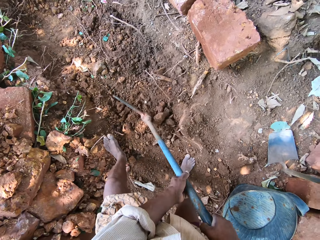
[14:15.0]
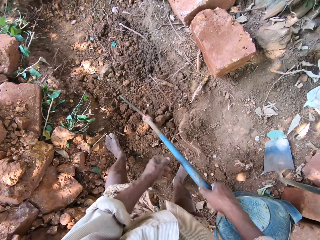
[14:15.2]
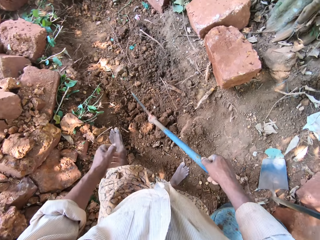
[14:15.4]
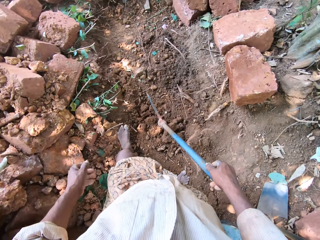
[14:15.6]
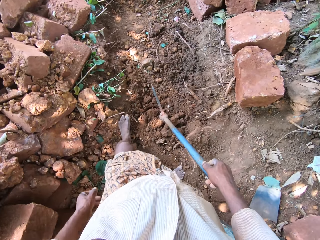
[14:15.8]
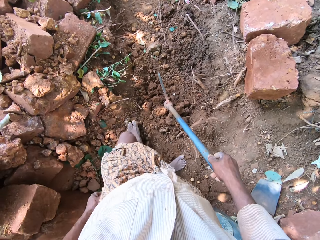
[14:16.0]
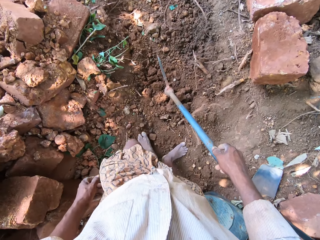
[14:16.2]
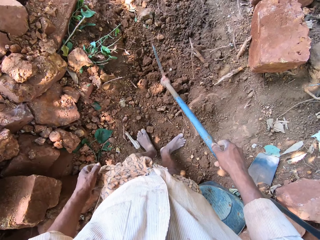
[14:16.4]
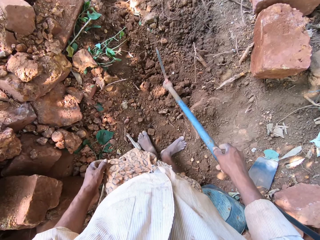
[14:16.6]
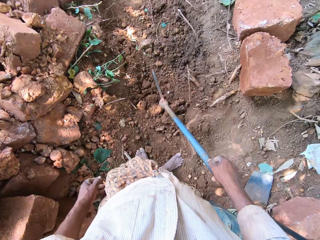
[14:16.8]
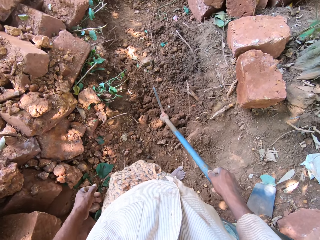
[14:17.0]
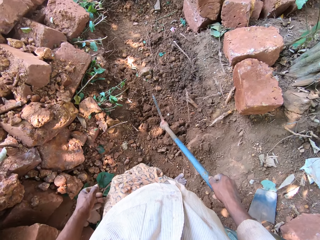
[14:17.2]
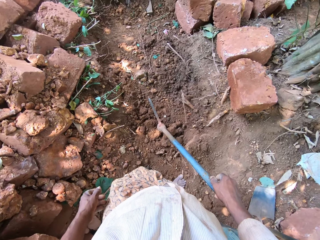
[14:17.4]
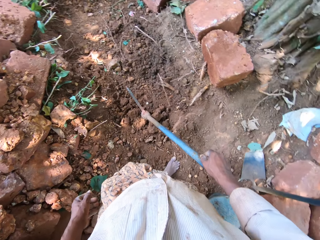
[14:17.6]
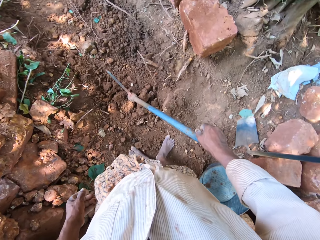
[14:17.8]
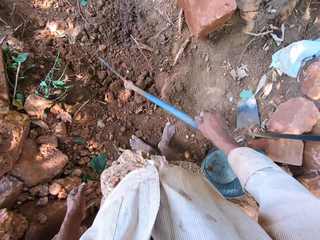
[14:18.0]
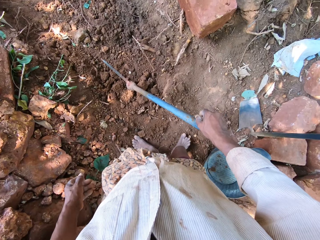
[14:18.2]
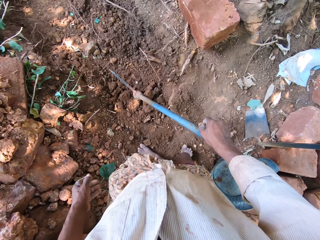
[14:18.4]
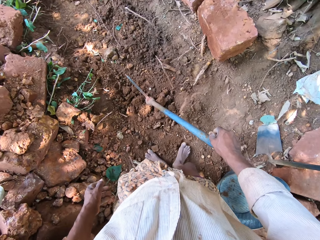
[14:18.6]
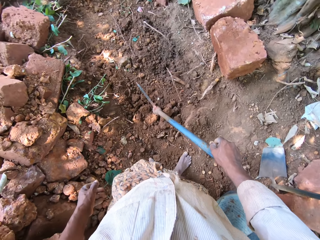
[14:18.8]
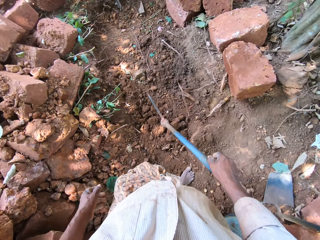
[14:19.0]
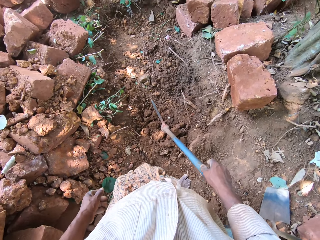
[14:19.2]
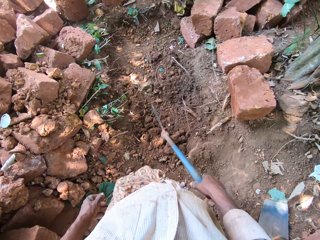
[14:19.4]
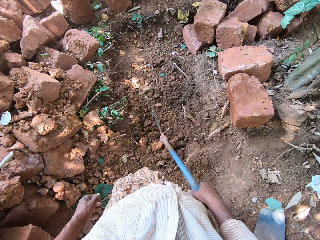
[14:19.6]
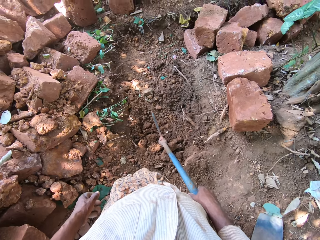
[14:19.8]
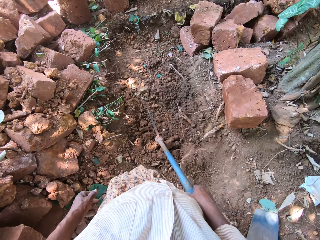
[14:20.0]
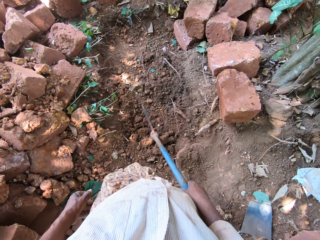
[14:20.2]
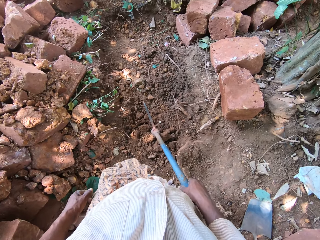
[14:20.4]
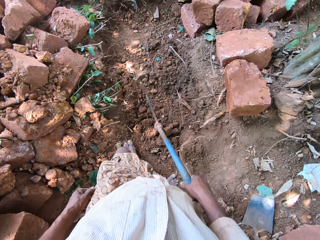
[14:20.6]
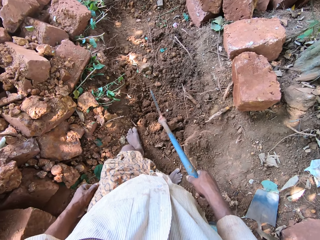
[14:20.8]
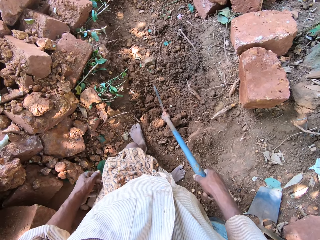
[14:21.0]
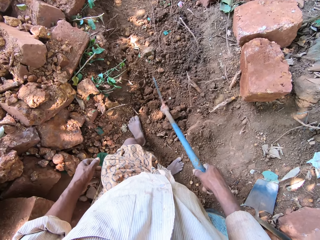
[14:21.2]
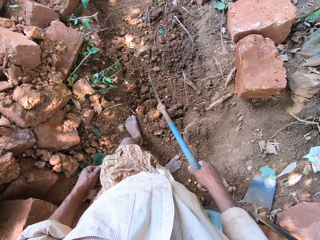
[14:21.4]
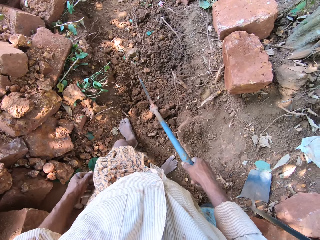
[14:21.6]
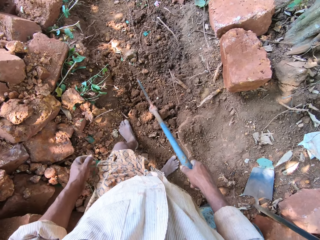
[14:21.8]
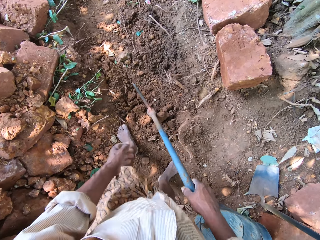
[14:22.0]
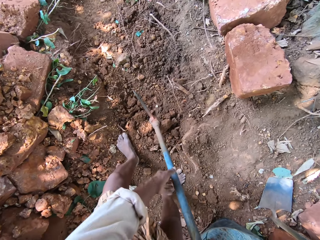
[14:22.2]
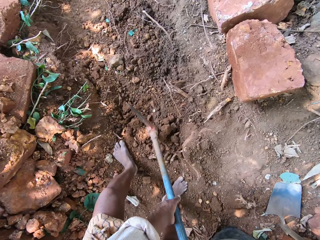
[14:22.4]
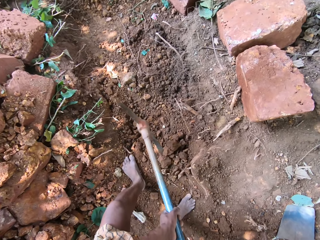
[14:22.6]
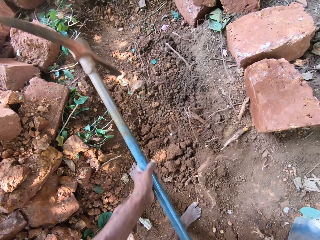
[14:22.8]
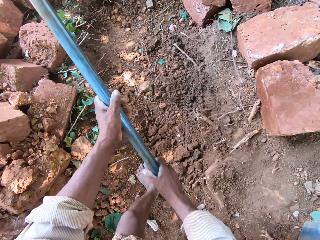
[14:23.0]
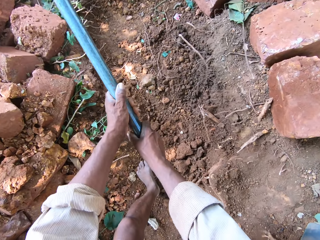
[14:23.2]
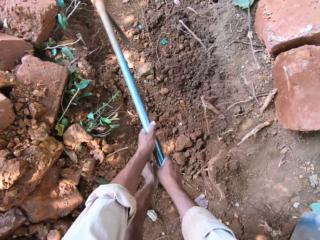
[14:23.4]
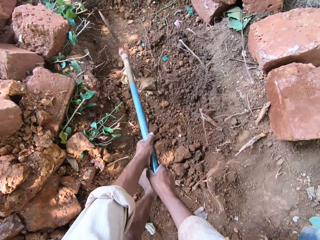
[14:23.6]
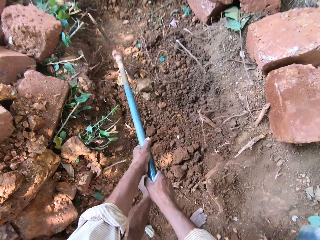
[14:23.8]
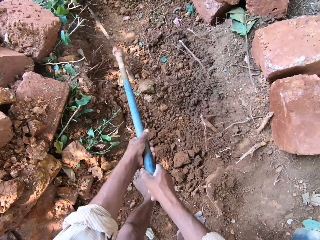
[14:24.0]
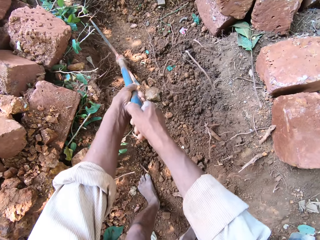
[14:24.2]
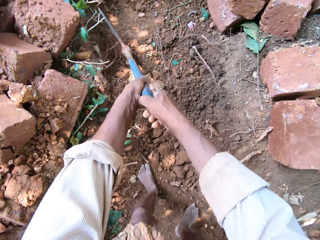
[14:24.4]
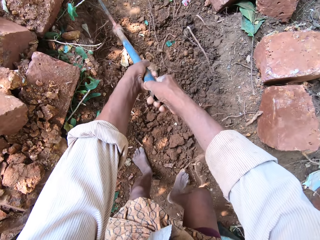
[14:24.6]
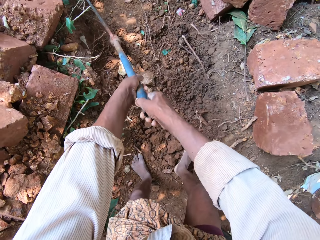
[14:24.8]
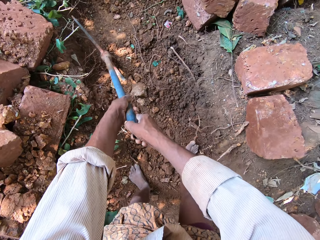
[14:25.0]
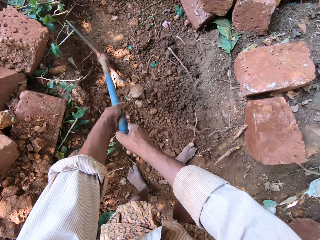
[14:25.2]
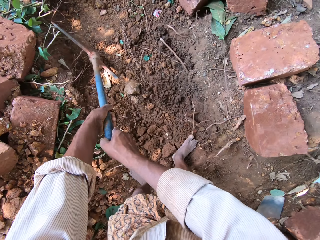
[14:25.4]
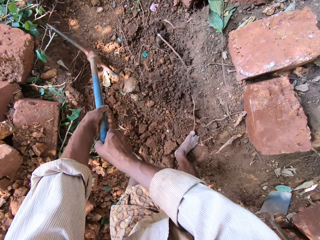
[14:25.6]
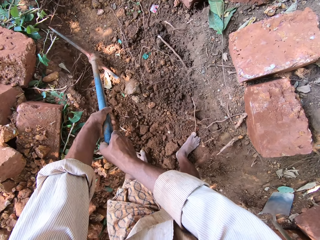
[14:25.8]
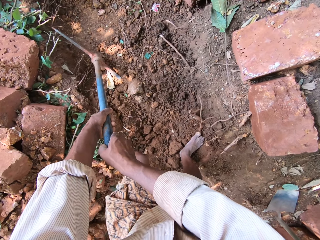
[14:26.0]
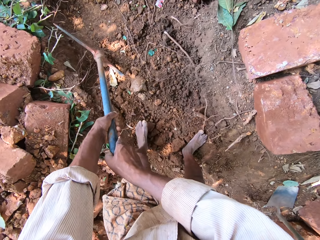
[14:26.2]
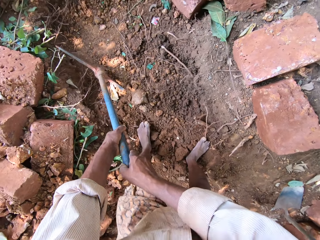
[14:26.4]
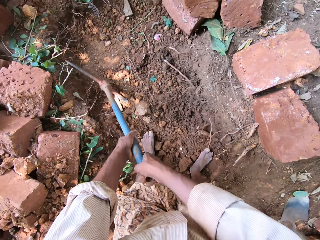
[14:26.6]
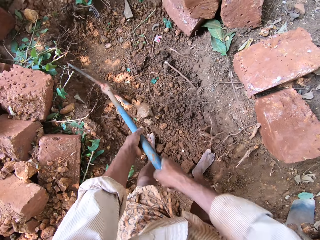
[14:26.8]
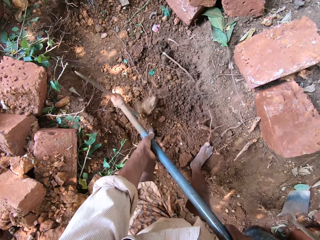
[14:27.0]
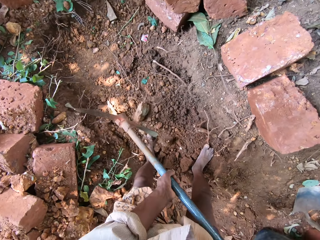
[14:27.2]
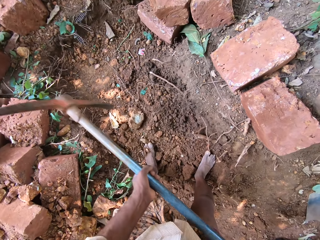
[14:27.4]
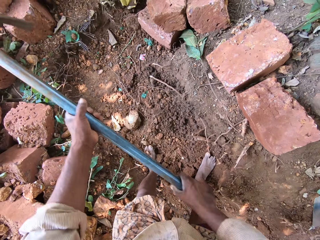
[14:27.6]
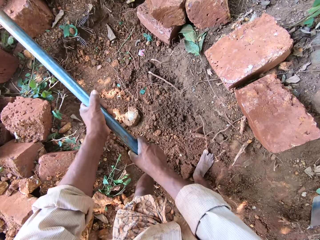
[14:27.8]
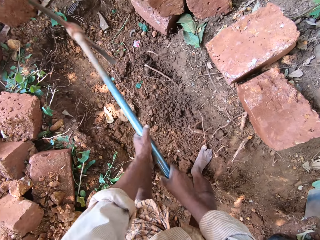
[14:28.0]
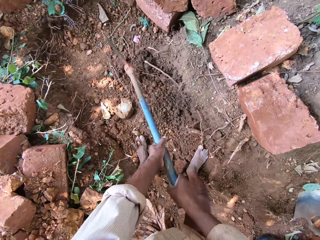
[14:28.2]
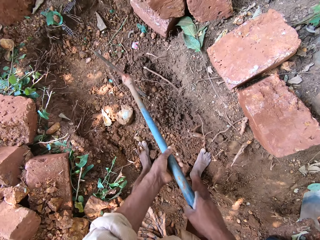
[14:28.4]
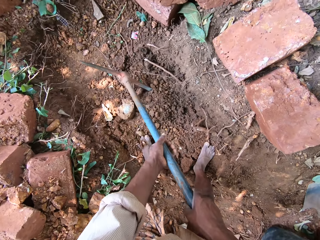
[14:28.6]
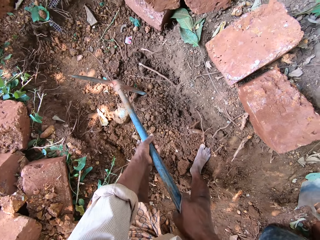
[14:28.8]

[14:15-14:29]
The camera wearer stands. They hold the pickaxe with both hands. They lift the pickaxe from the ground with both hands. They break the ground with the pickaxe in both hands.

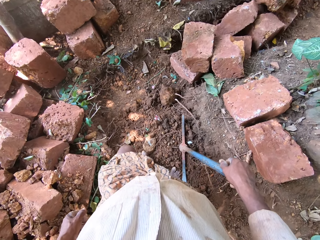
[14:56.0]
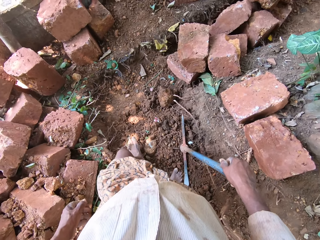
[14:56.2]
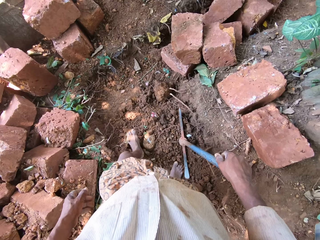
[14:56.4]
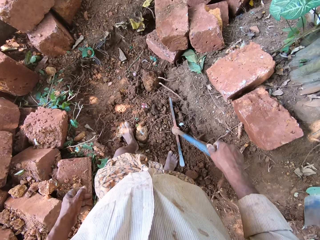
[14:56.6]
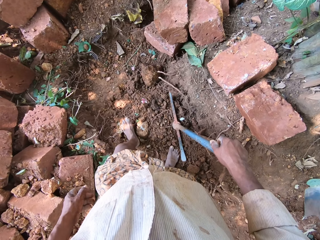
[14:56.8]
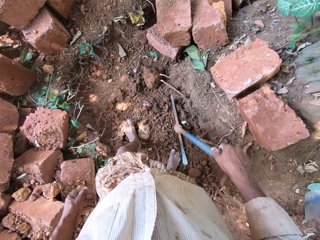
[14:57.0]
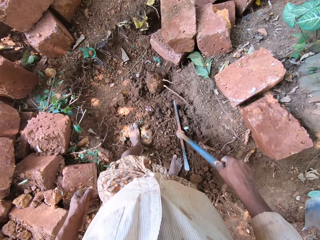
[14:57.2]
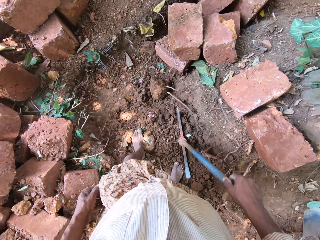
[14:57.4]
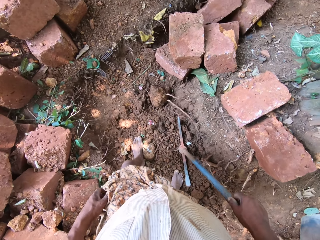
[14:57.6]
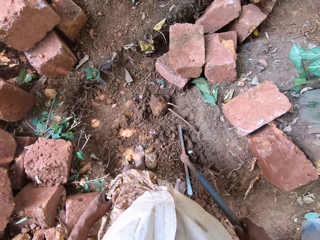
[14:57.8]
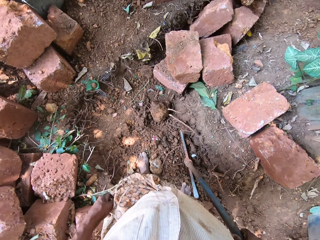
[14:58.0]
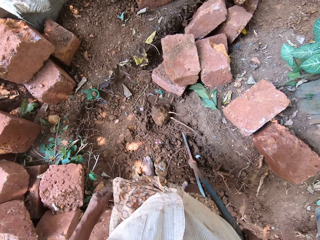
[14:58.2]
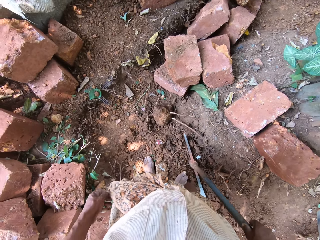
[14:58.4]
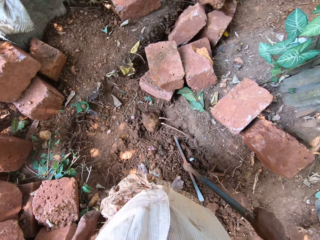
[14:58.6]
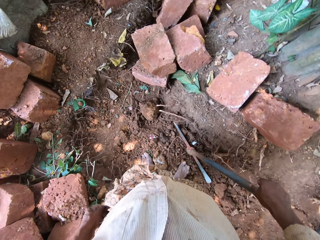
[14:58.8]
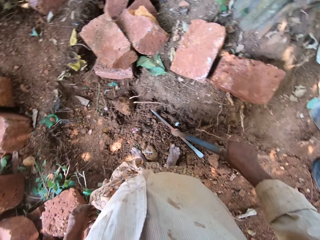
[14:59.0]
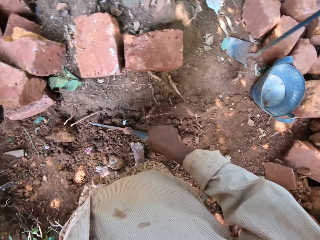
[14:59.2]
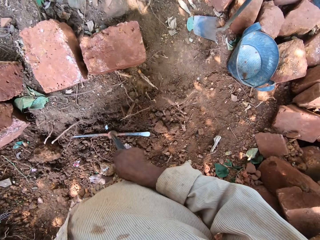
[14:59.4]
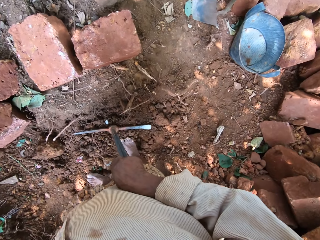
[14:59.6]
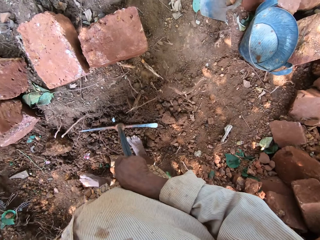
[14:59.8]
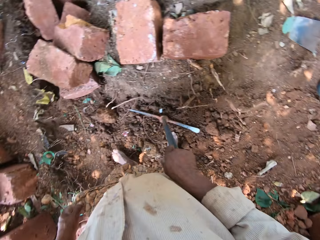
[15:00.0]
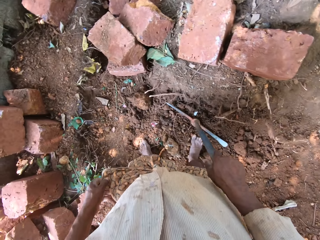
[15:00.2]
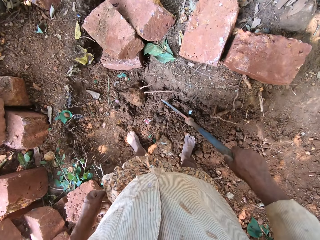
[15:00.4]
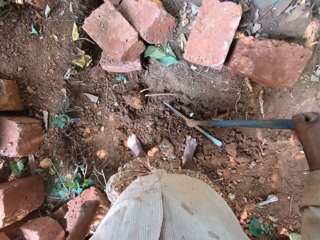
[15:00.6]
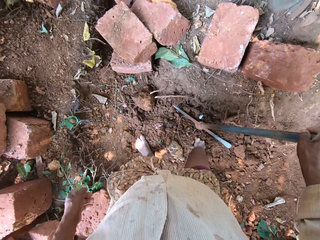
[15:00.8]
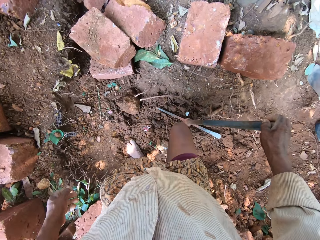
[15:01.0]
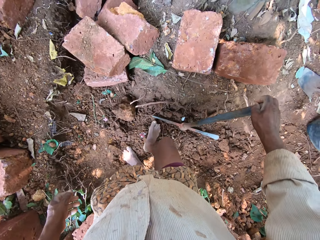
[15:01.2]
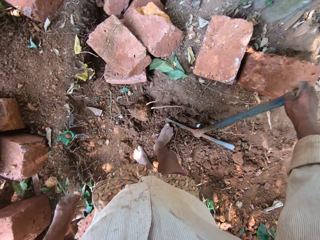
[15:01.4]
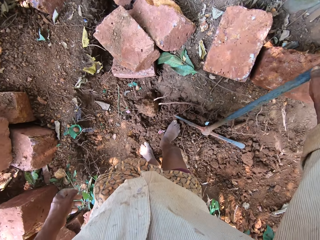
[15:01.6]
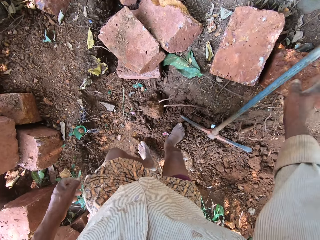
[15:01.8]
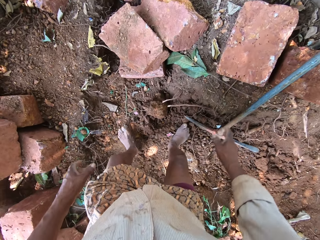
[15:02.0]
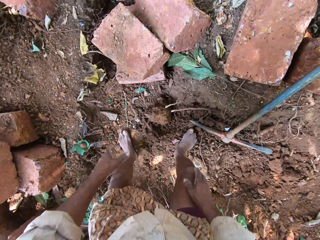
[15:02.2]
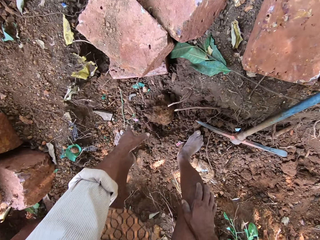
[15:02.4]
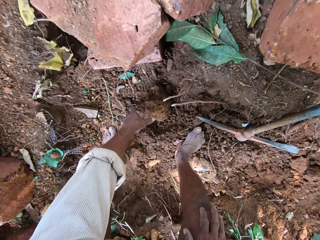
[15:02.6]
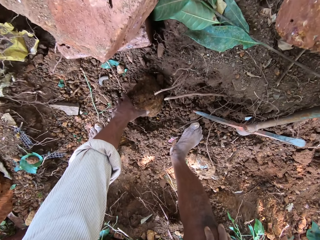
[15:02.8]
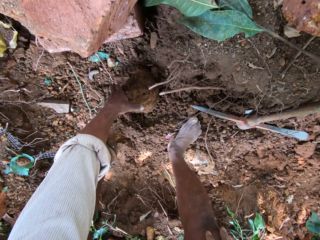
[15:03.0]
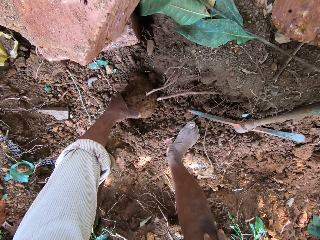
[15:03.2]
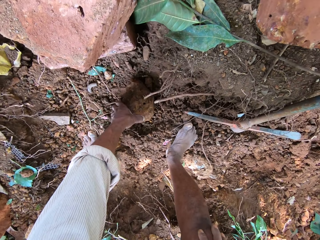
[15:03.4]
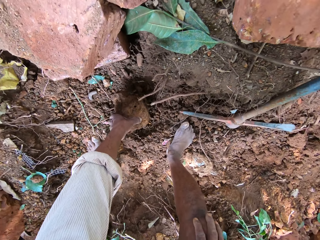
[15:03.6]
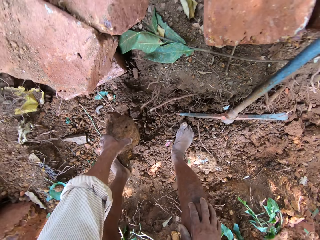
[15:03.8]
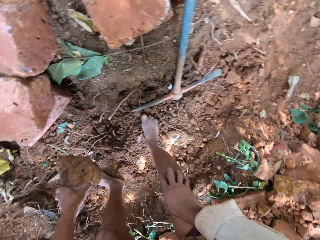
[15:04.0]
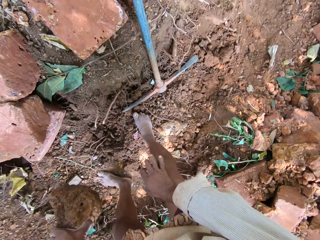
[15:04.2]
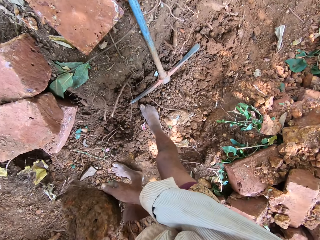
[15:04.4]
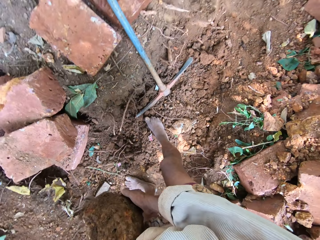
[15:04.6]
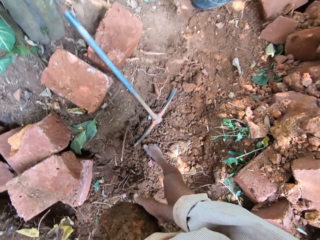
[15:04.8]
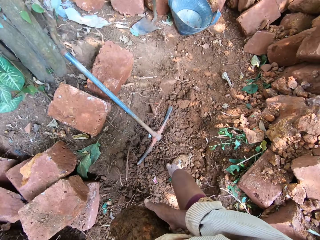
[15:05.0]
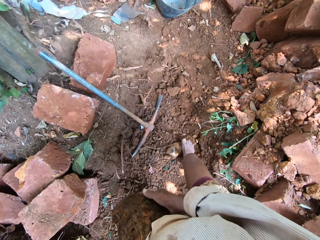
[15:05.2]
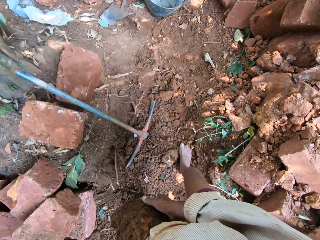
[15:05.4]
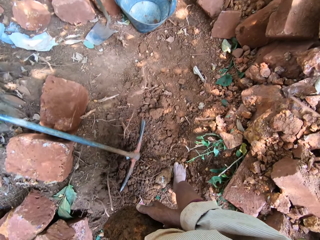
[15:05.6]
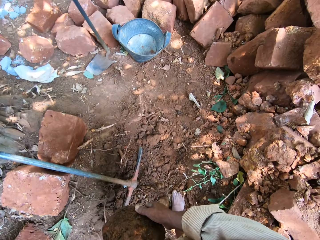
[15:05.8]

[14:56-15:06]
The camera wearer stands. He looks around. He places the pickaxe on a stone with his right hand. He picks up a stone from the ground with his left hand. He holds the stone with both hands.
